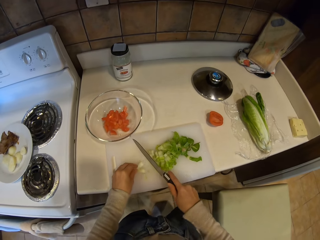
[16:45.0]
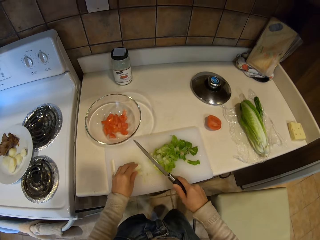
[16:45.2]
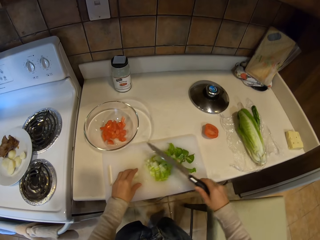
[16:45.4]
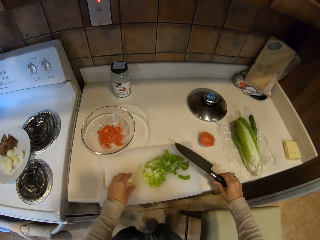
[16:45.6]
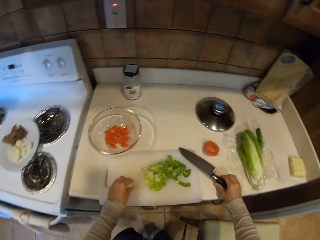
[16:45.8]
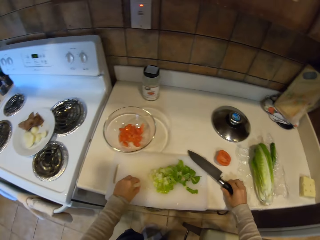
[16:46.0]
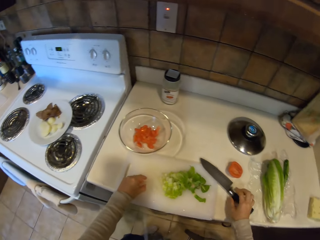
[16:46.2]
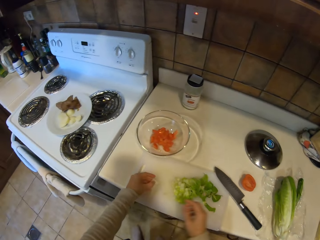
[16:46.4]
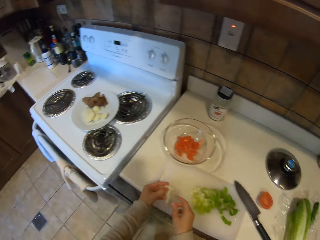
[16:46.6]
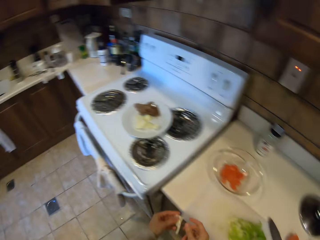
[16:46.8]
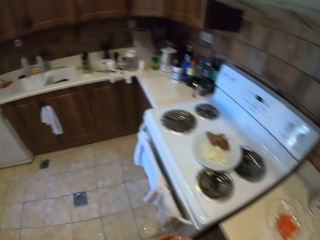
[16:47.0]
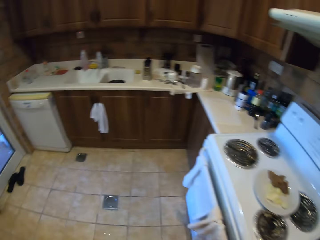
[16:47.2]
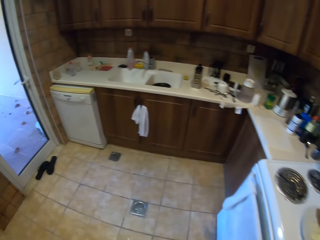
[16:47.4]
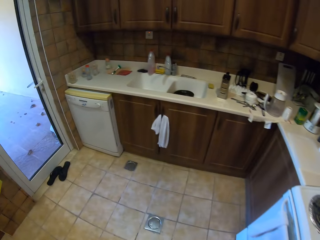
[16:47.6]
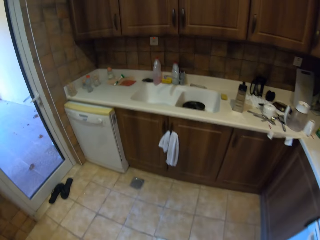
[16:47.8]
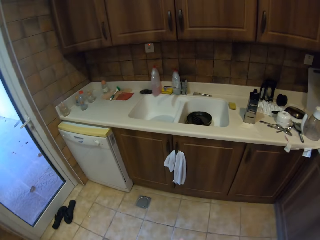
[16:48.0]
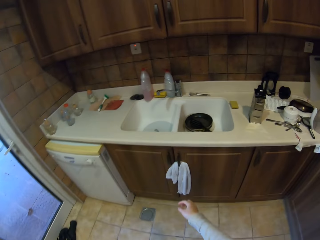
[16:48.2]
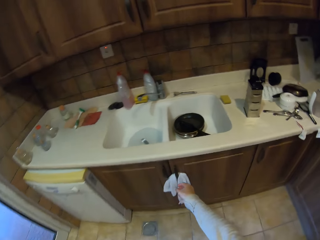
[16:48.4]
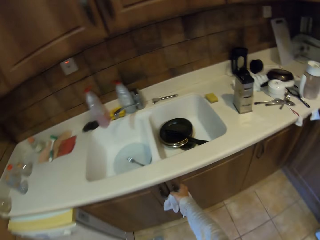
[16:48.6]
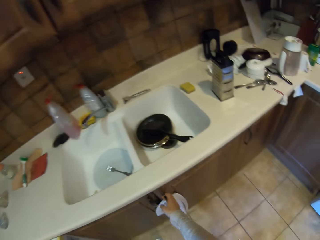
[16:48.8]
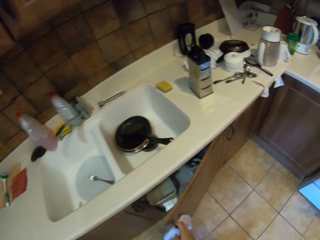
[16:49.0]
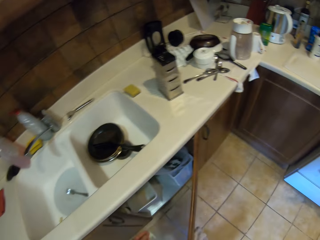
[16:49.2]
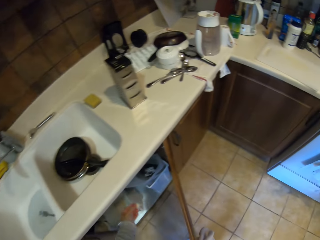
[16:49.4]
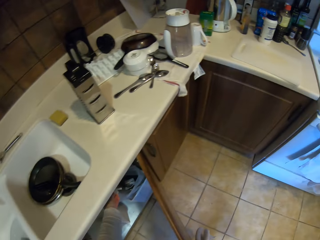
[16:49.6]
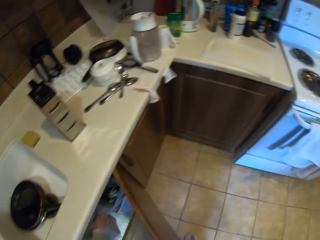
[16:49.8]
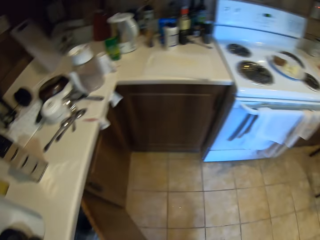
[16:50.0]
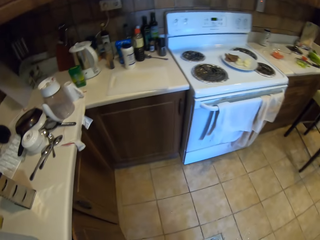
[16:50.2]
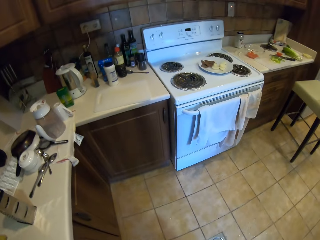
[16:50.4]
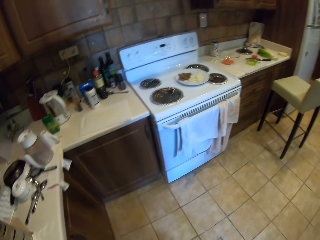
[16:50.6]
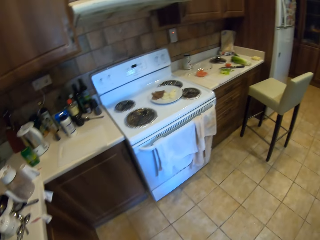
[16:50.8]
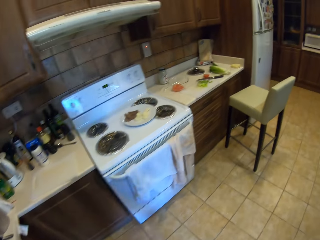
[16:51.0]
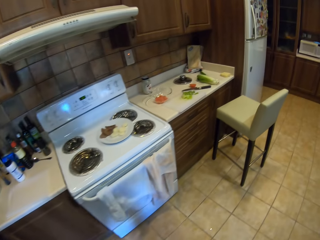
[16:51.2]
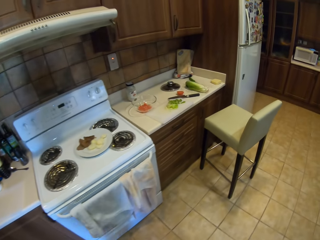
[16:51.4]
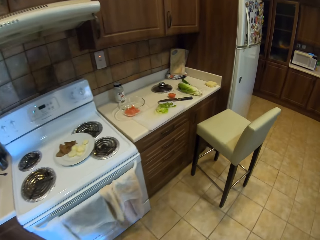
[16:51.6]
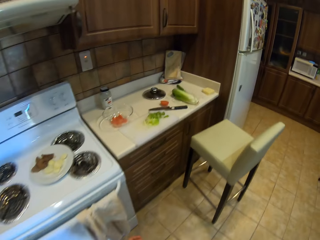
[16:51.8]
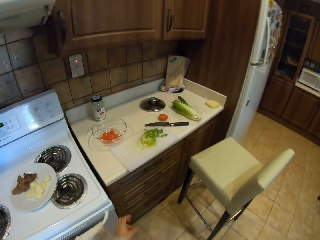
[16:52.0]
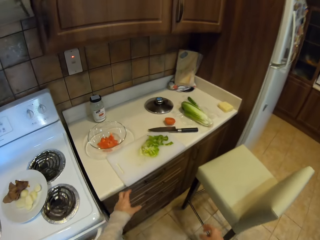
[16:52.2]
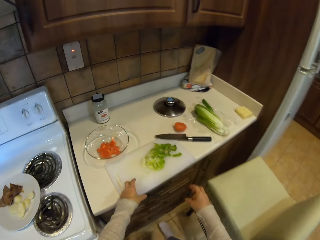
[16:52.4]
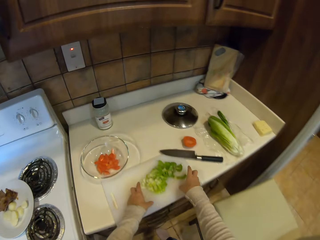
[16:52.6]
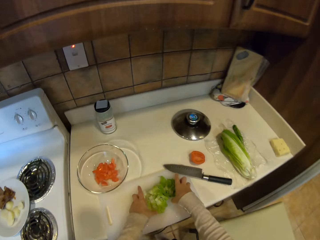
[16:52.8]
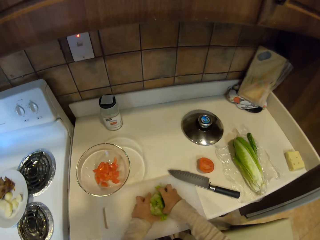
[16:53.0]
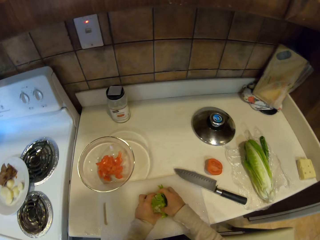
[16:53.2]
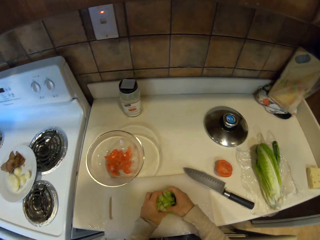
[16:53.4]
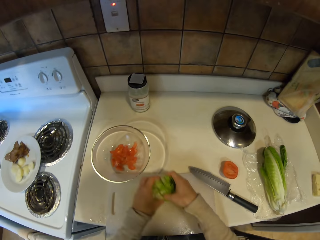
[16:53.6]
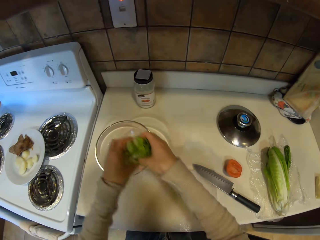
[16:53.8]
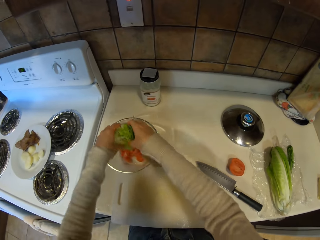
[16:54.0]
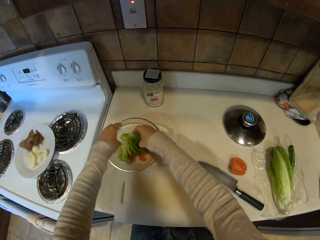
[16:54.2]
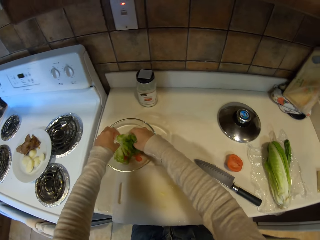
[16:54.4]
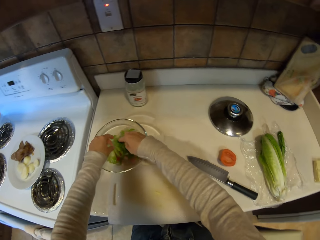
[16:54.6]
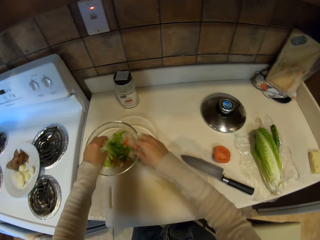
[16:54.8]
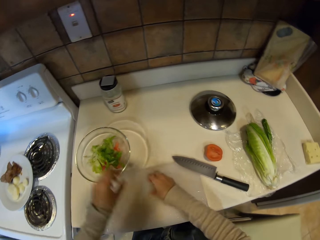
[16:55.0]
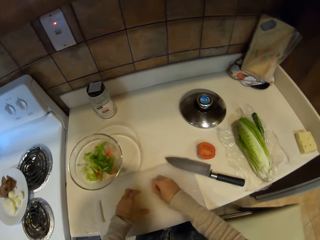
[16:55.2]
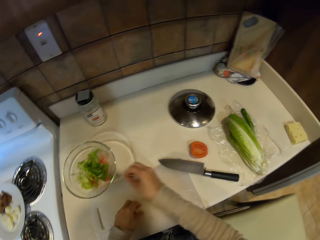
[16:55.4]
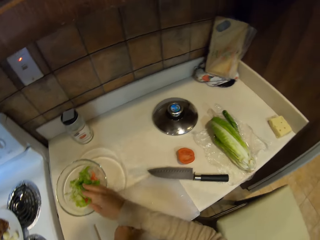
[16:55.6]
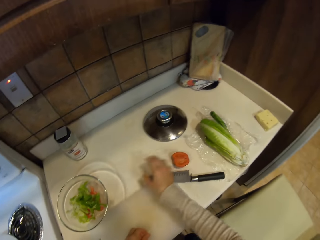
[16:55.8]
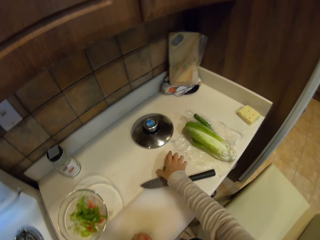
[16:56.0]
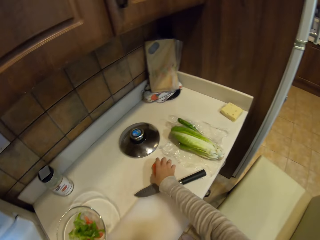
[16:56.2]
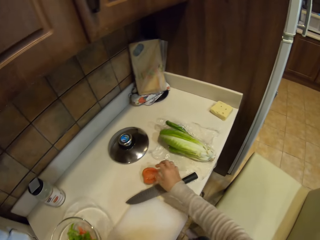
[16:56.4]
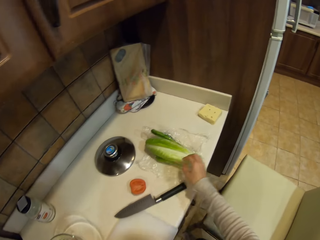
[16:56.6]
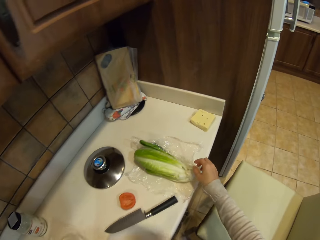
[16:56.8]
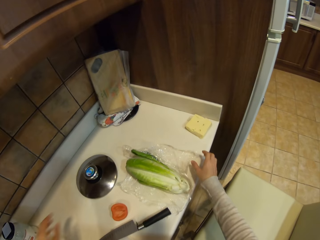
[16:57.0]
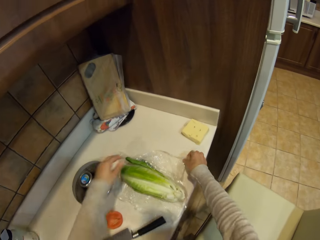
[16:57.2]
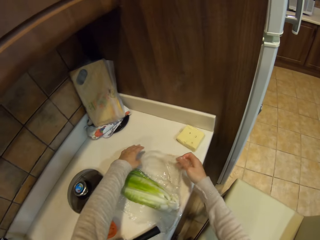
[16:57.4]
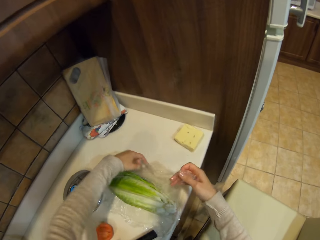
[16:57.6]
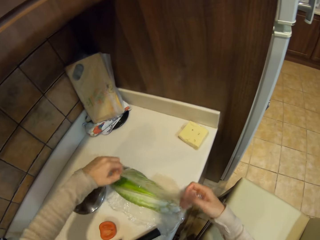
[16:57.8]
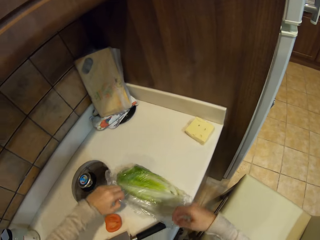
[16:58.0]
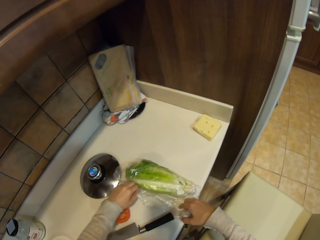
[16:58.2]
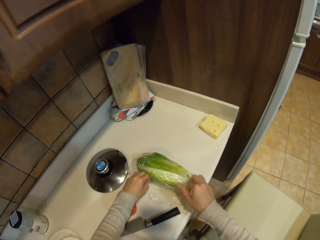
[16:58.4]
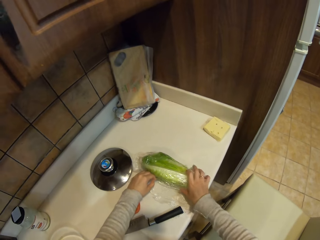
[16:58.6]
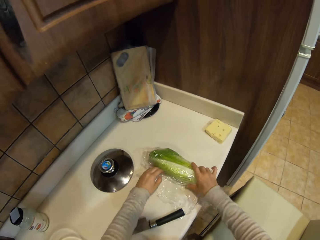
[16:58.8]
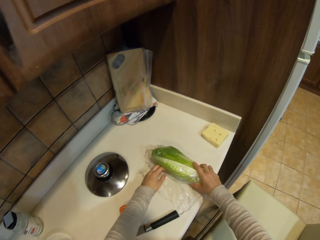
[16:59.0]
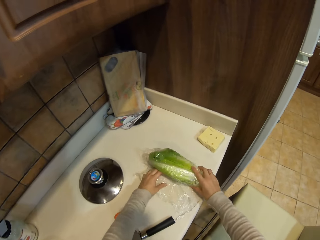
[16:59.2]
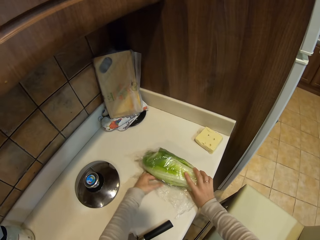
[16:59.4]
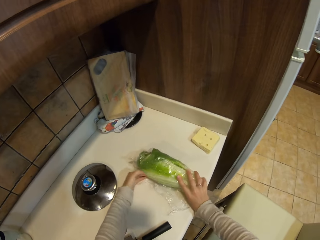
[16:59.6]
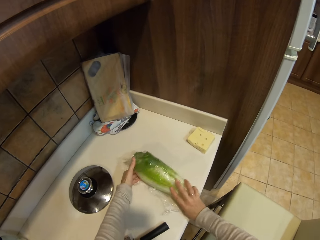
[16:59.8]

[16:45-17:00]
The camera wearer puts the knife down. They pick up the dirt, step forward, and open the cabinet door. They throw the dirt in the container. They close the cabinet door and step forward. They pick up the spinach pieces and put the spinach pieces in the bowl. They pick up a spinach piece and put the spinach piece in the bowl. They touch the tomato. They wrap the spinach leaves.

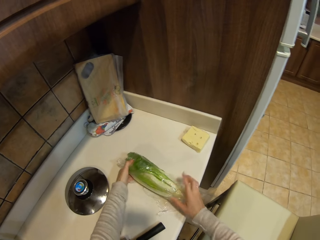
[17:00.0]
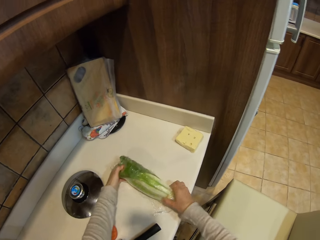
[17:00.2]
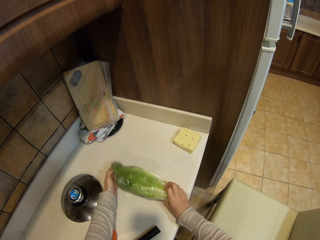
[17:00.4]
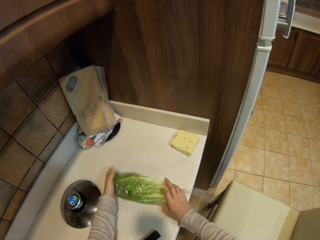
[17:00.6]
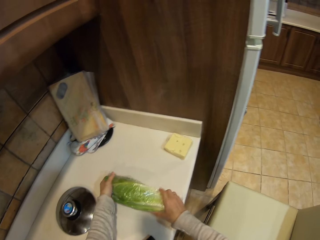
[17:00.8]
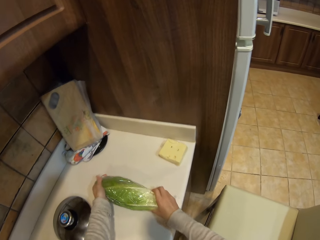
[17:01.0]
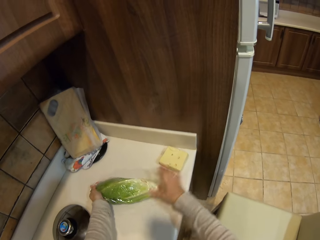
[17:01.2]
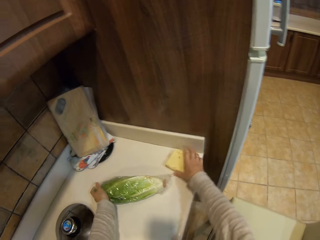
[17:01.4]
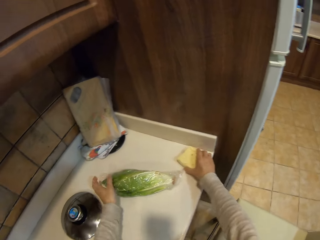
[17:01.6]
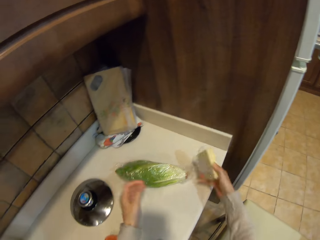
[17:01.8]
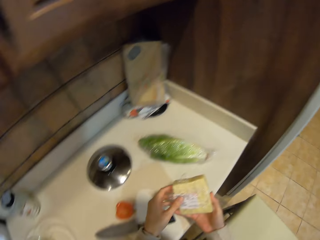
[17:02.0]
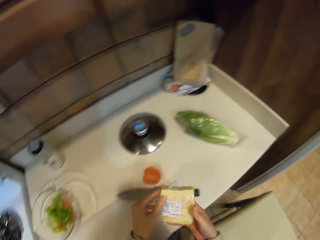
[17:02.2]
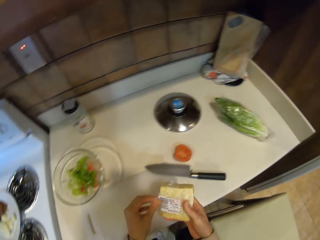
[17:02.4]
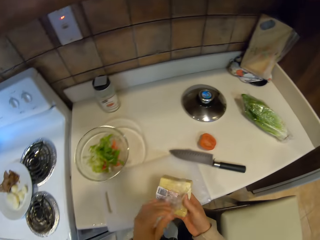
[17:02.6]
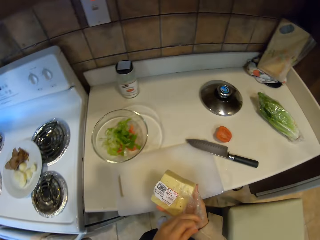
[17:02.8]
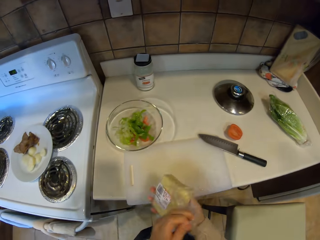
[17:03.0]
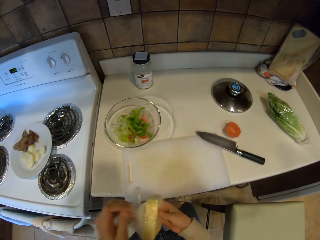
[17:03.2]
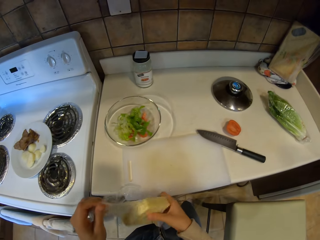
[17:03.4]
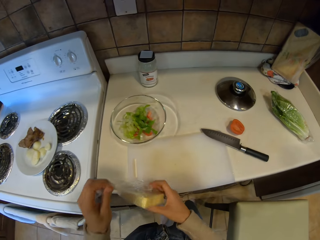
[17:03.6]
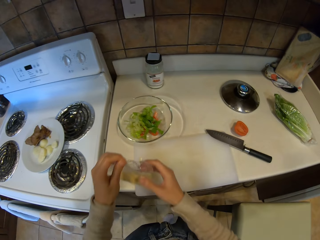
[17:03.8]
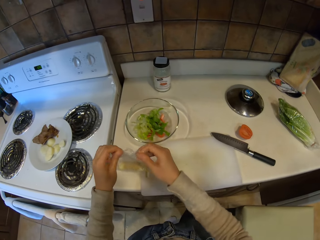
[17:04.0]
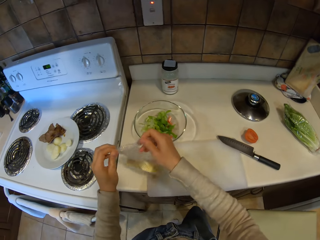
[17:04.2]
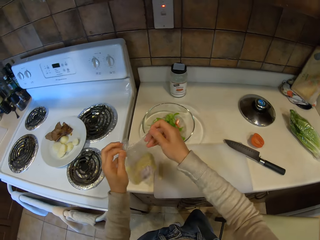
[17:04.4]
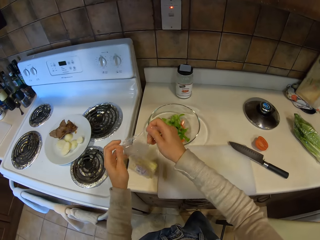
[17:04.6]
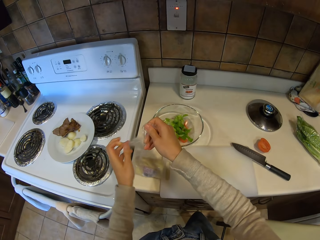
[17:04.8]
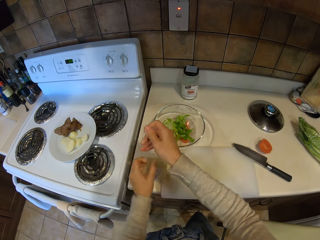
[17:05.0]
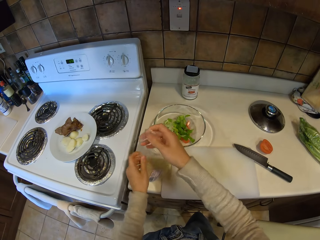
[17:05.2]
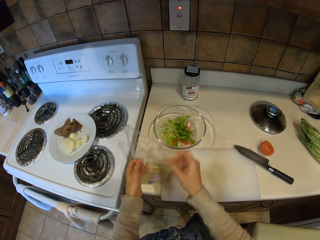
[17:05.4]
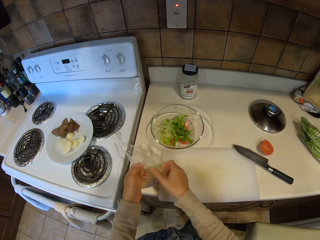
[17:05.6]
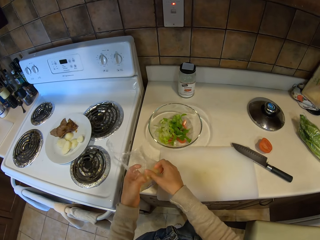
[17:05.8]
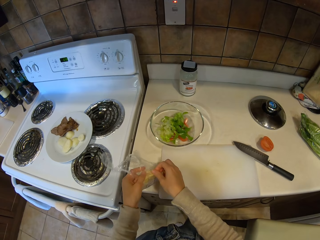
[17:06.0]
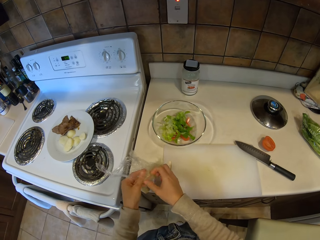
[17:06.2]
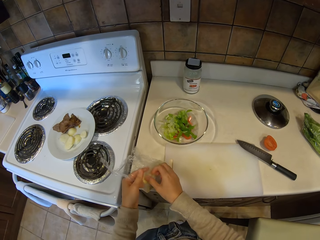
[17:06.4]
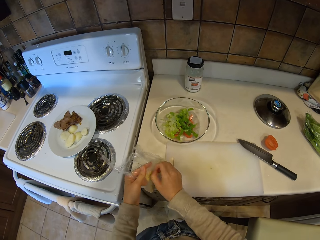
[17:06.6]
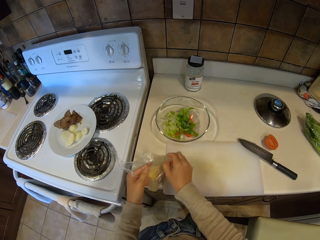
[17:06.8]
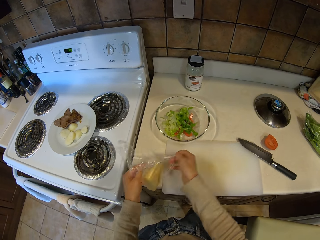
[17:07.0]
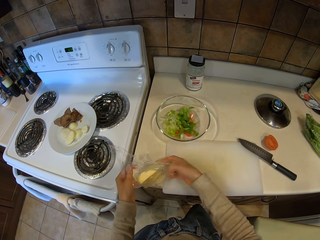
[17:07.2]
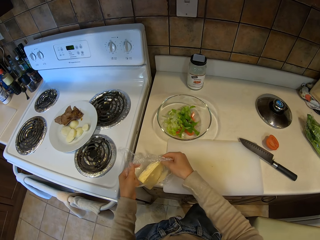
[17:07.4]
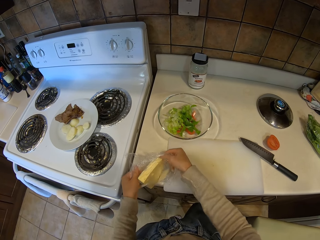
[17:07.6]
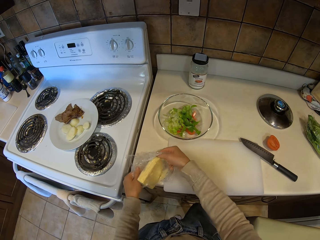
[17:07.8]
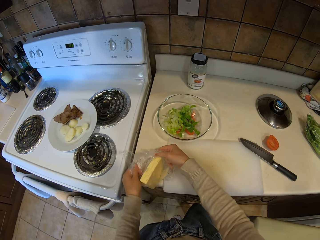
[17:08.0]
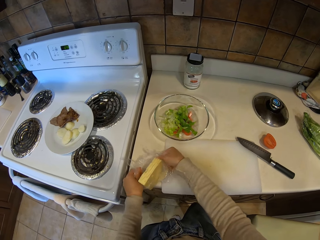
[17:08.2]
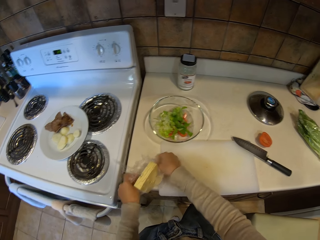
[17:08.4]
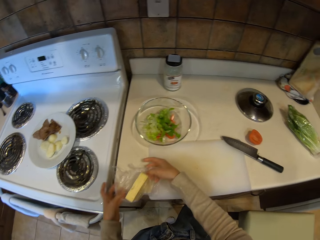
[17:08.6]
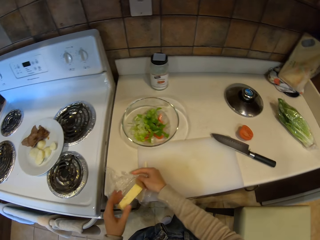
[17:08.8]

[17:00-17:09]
The camera wearer picks up the butter, unwraps the butter, and puts the butter on the table.
